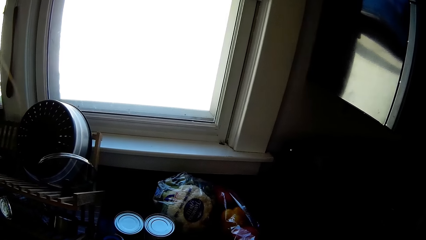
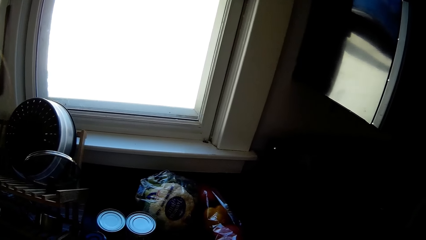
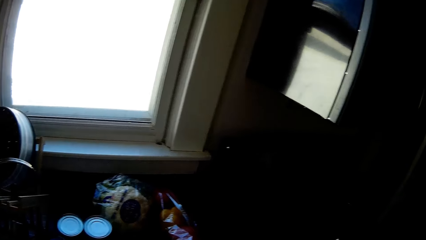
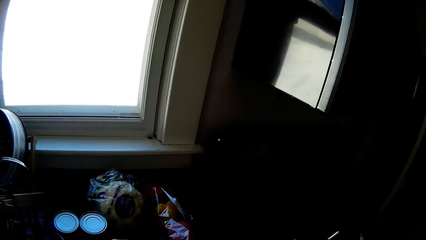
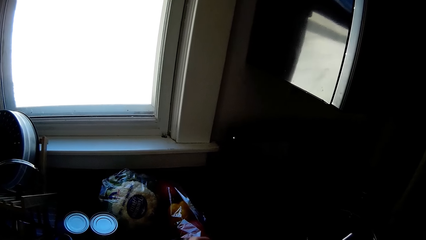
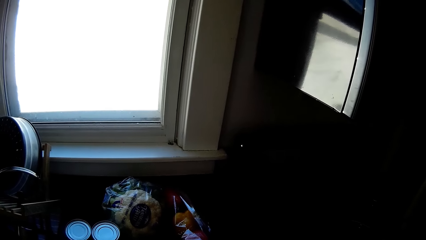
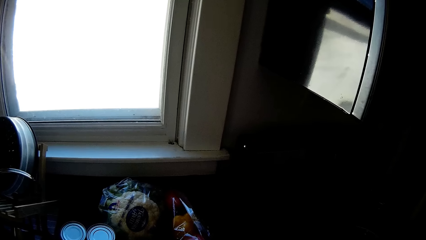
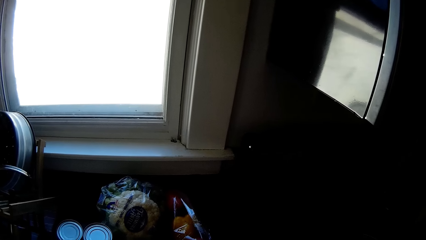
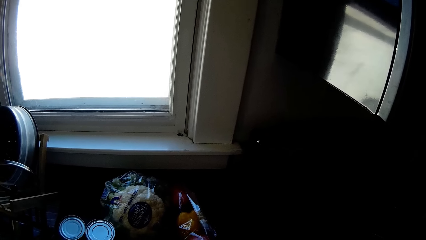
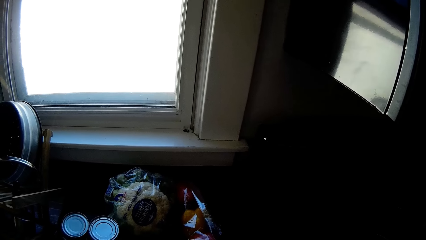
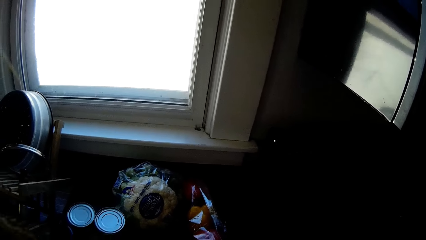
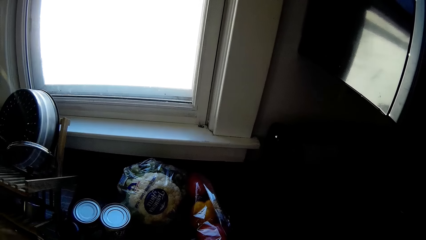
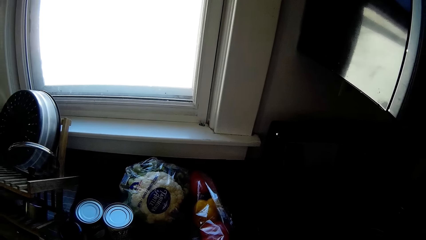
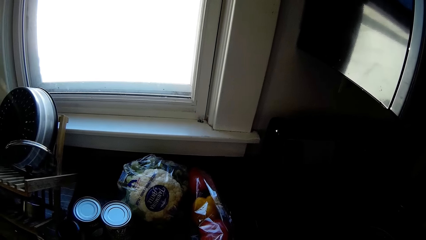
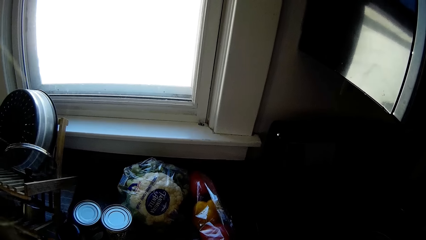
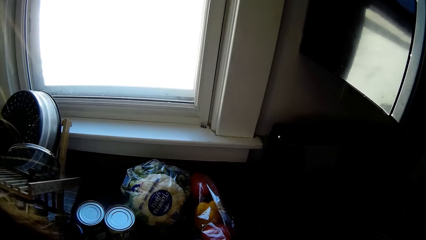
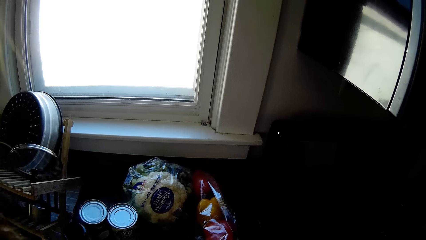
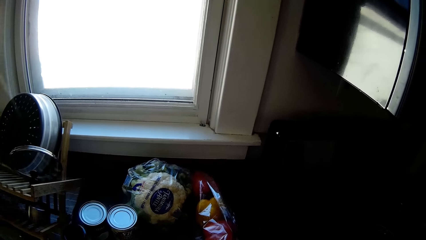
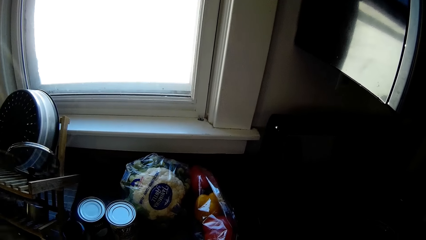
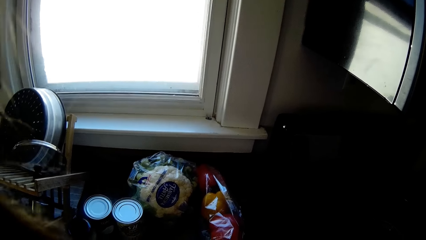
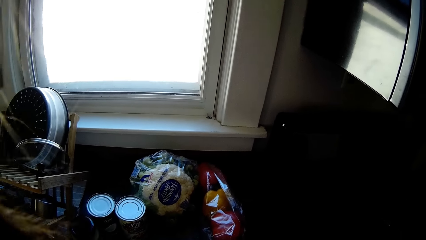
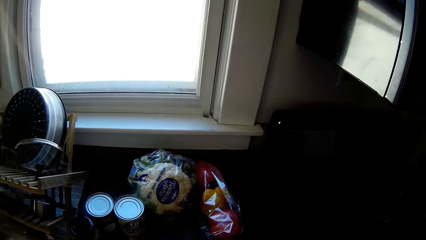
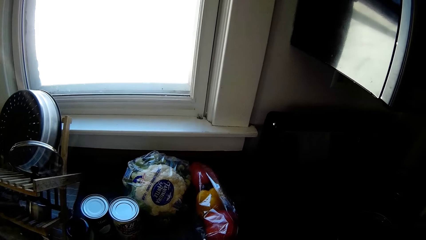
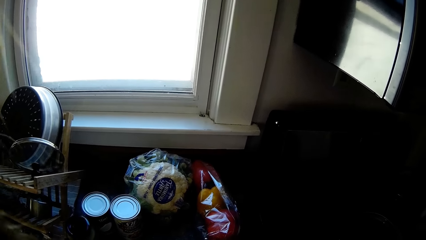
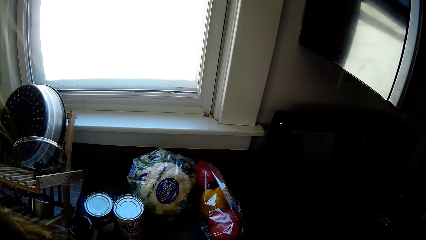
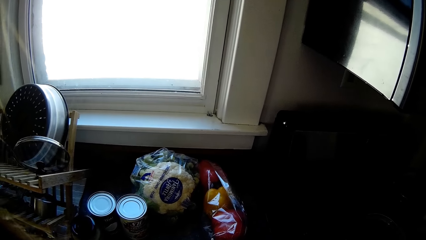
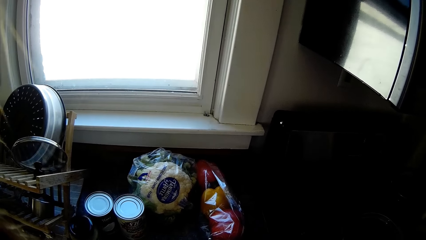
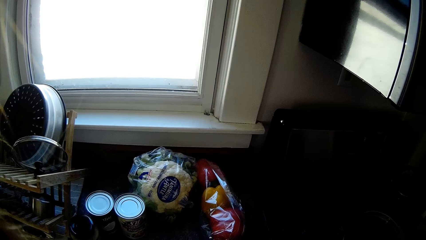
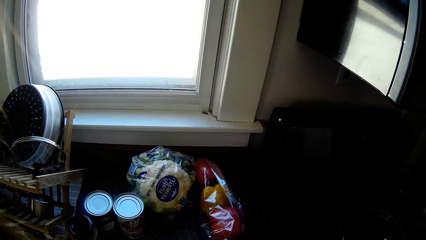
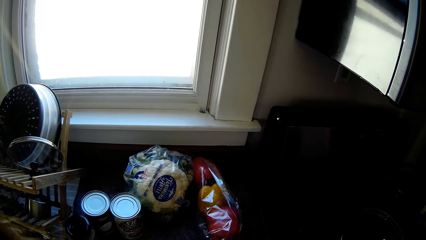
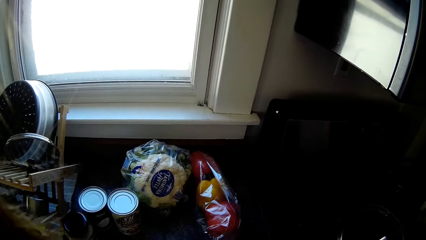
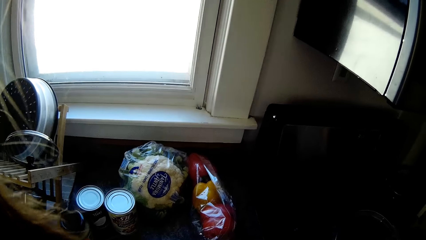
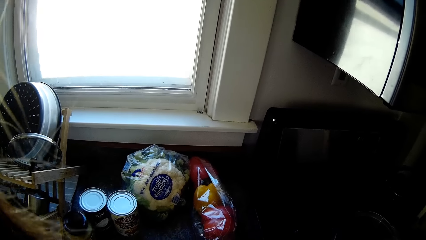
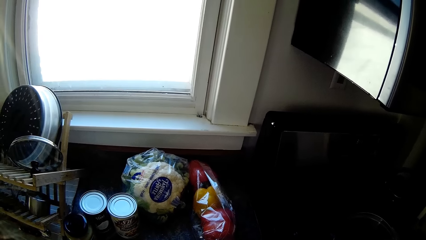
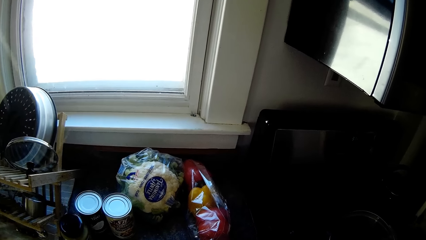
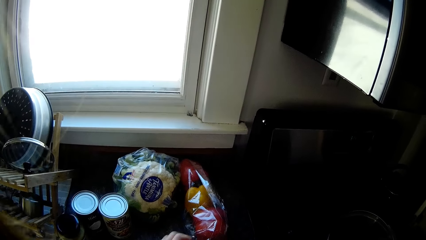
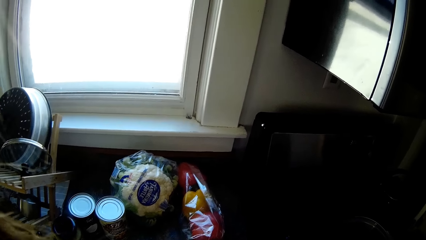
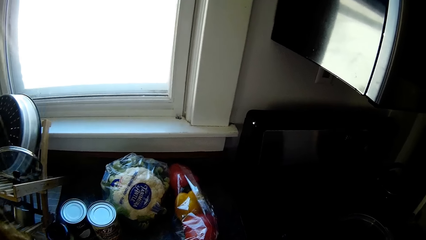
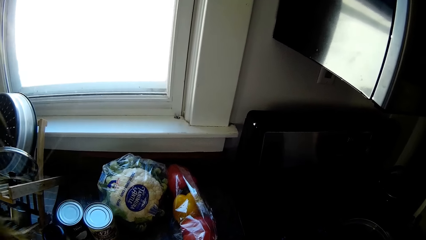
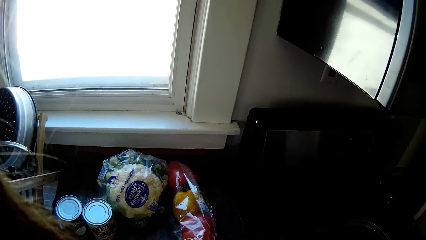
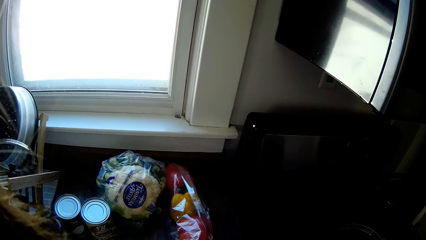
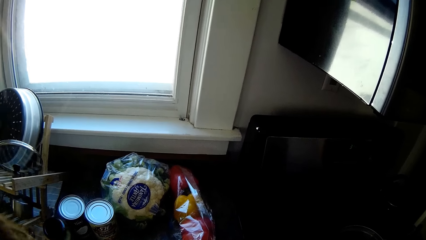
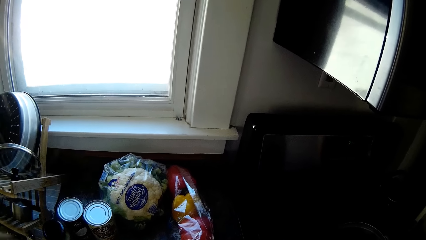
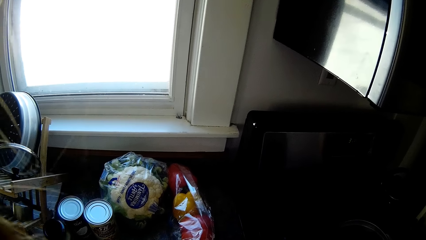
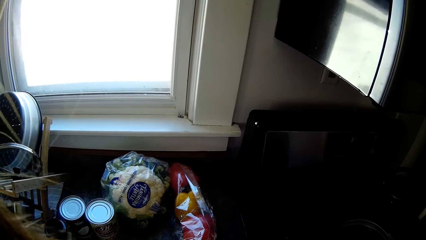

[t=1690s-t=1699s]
The camera wearer chops a potato with the knife in her right hand.

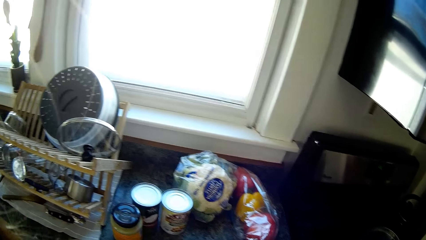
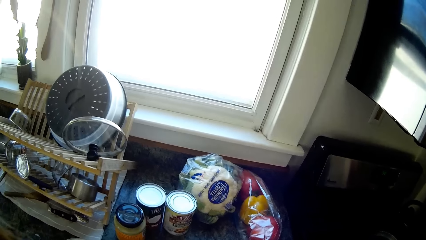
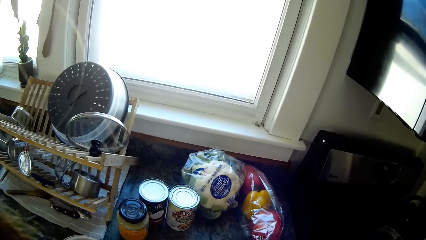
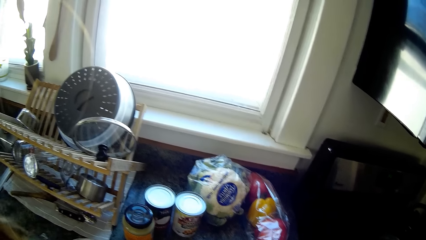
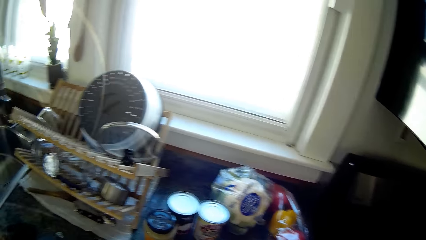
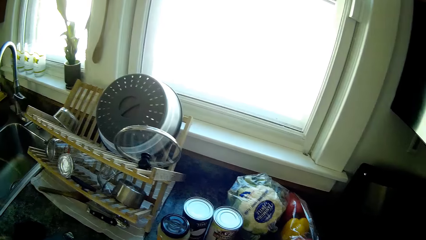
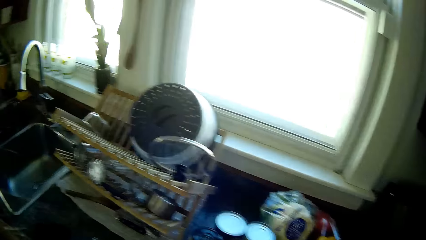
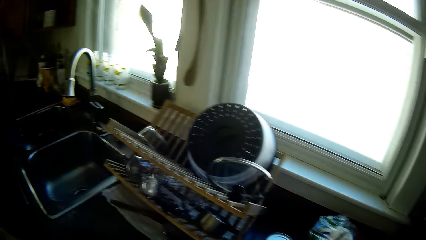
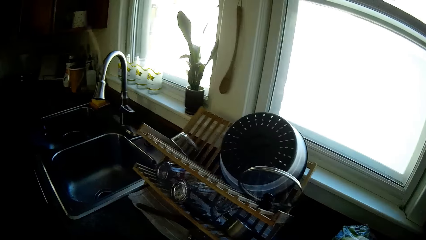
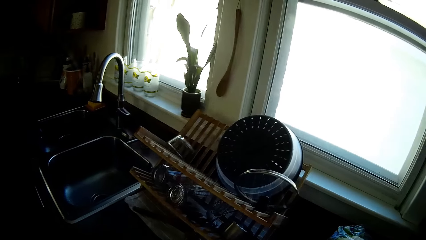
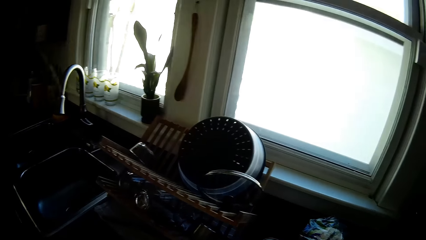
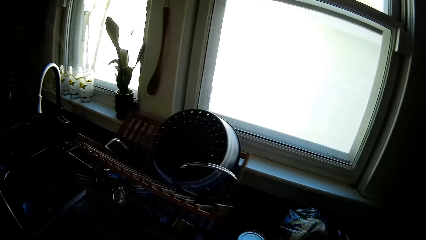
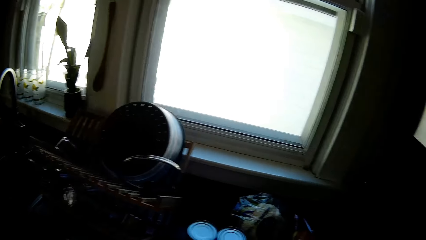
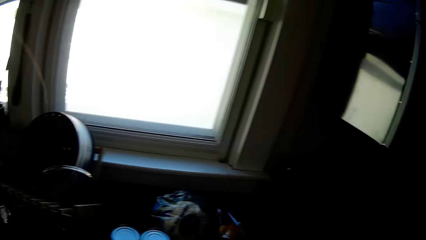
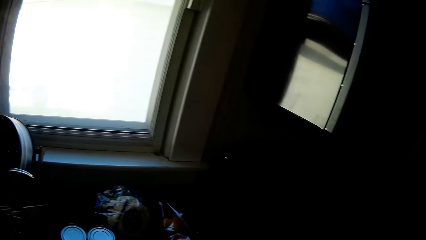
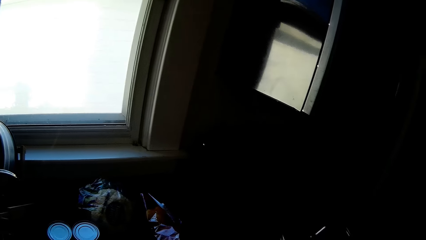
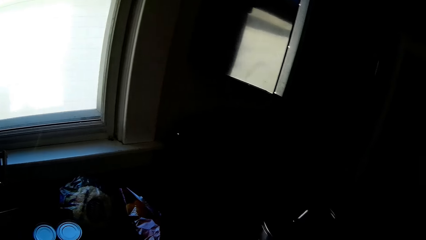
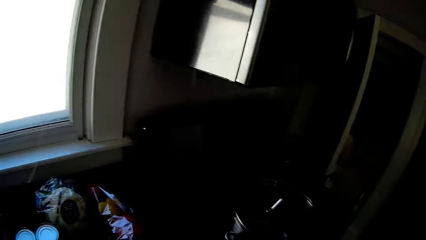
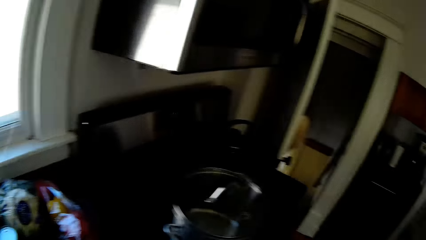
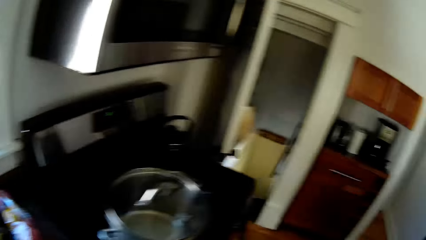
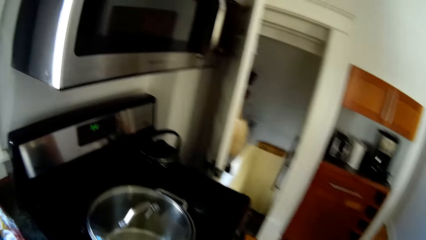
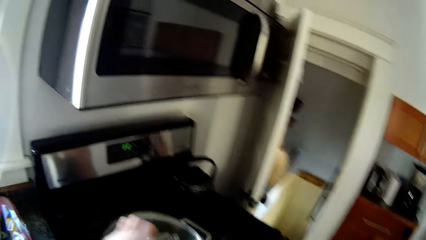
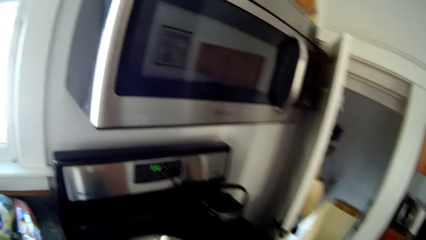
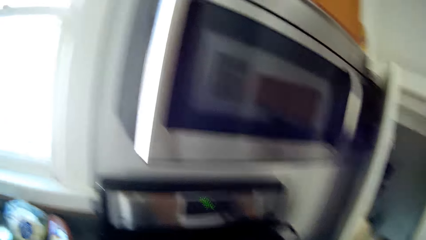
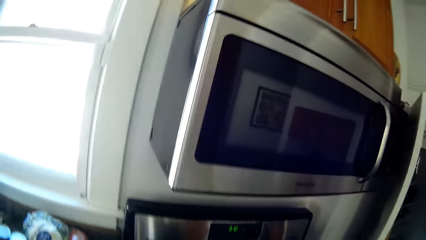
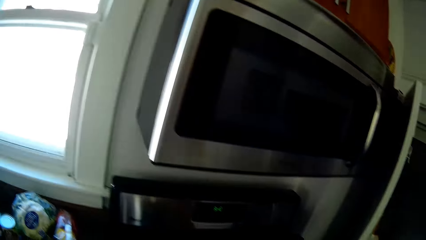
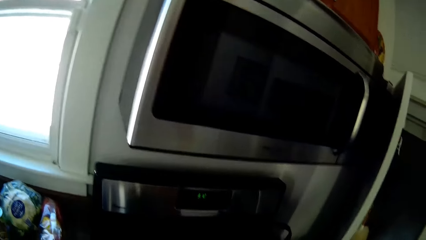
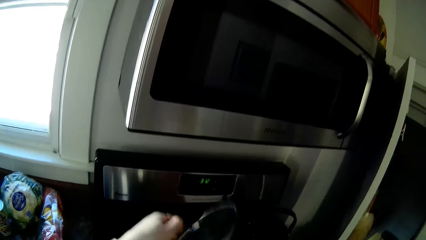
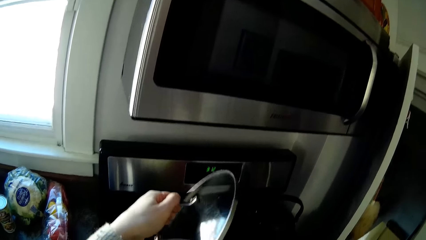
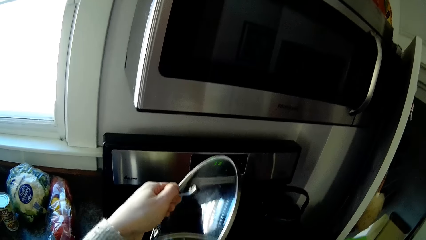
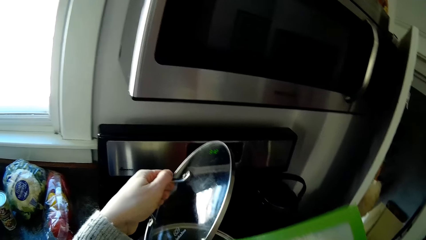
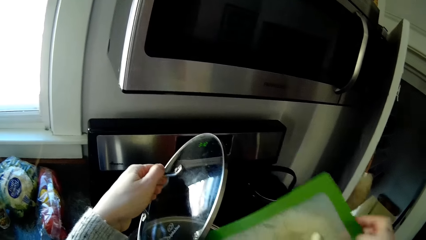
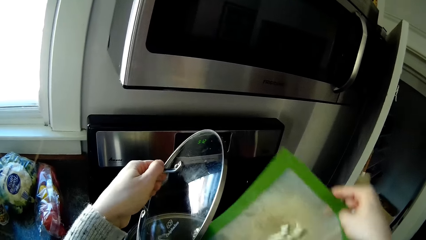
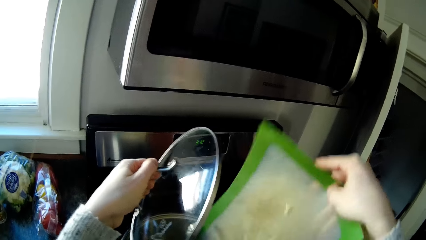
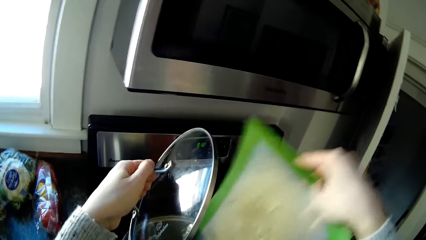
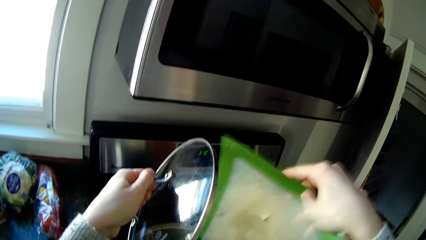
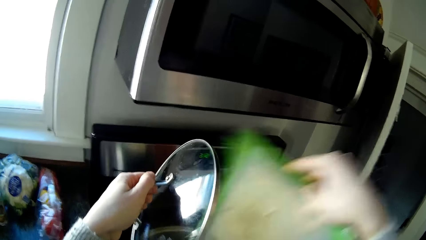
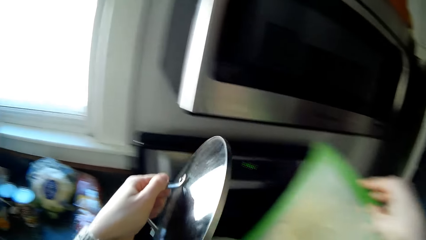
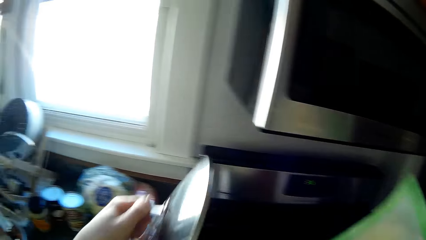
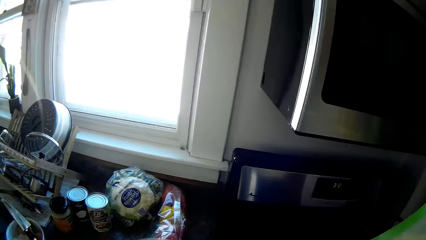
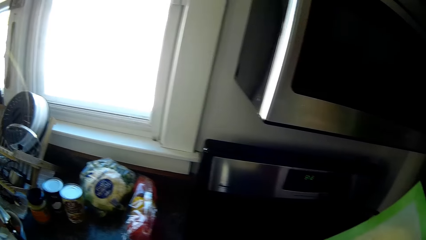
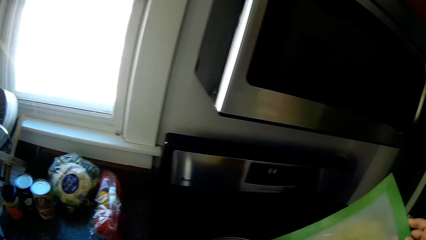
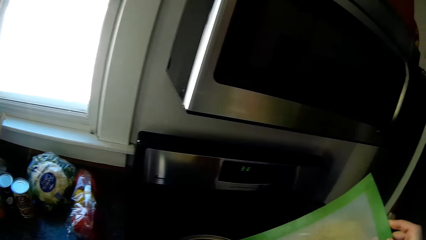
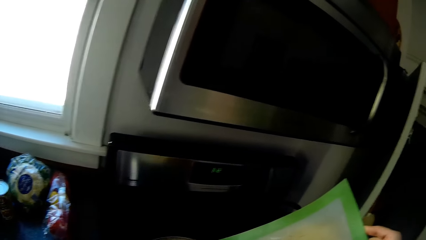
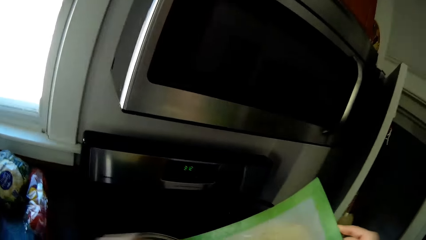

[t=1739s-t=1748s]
The camera wearer moves in the room. She drops the knife on a sink countertop with her right hand. She takes off the lid of a pot with her left hand. She pours potatoes from the tray in her right hand into the pot. She drops the lid of the pot on the sink countertop with her left hand.
